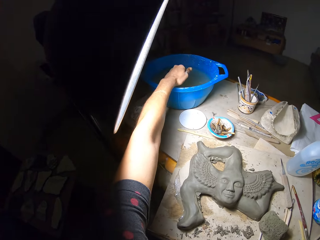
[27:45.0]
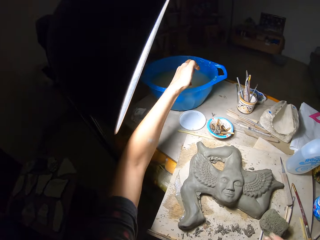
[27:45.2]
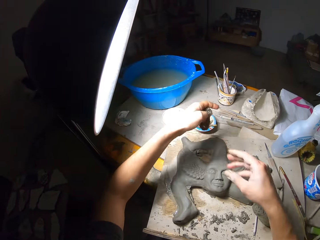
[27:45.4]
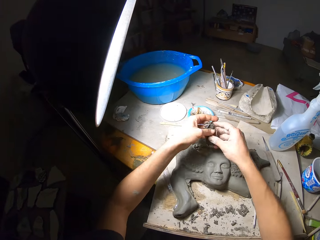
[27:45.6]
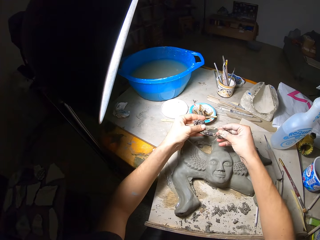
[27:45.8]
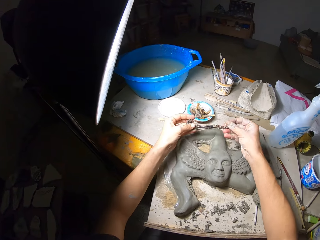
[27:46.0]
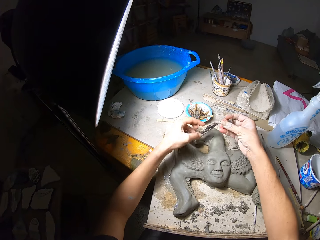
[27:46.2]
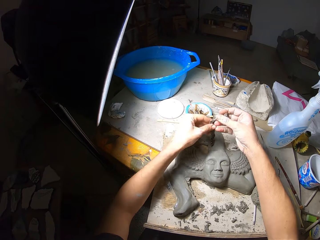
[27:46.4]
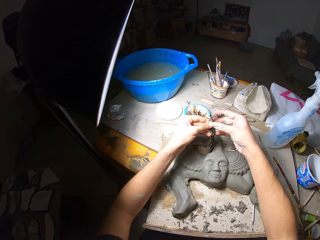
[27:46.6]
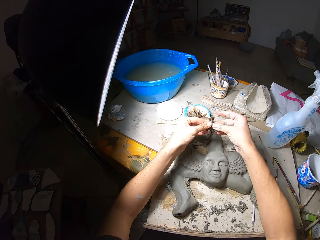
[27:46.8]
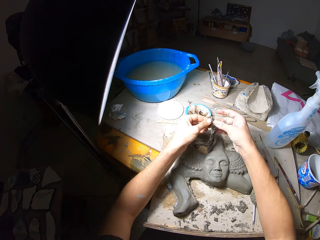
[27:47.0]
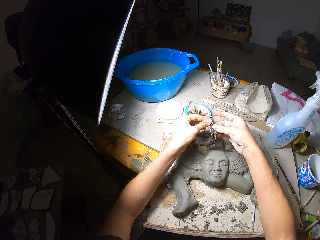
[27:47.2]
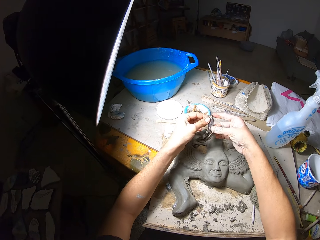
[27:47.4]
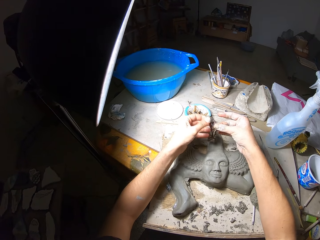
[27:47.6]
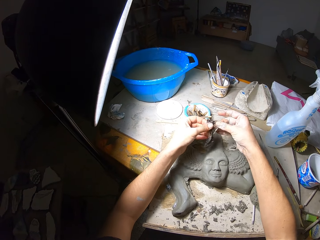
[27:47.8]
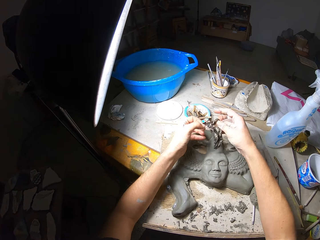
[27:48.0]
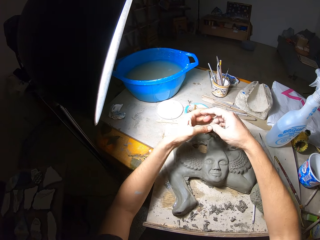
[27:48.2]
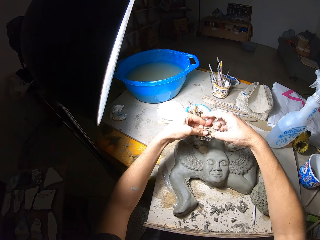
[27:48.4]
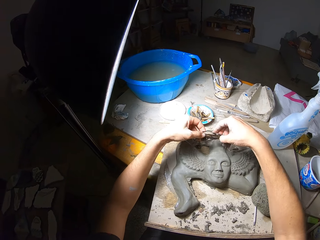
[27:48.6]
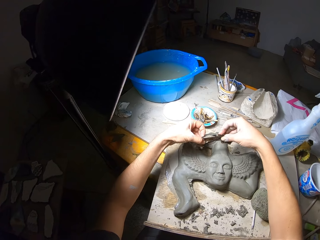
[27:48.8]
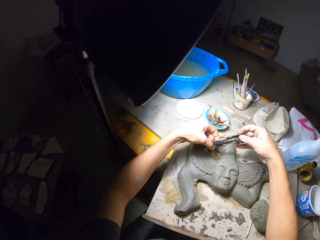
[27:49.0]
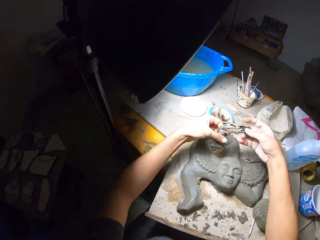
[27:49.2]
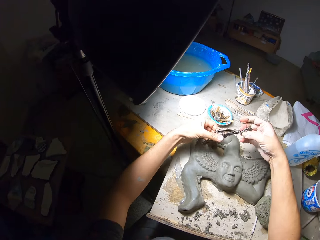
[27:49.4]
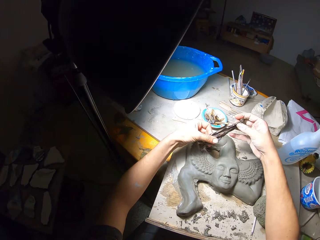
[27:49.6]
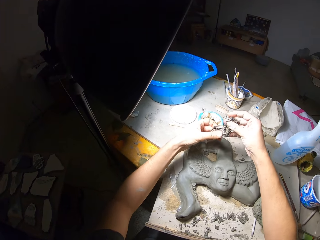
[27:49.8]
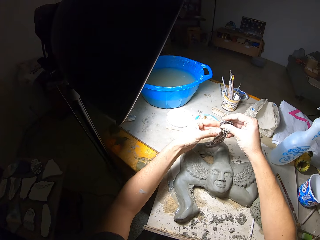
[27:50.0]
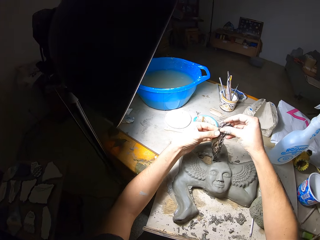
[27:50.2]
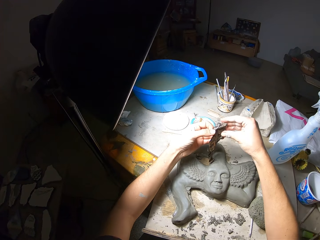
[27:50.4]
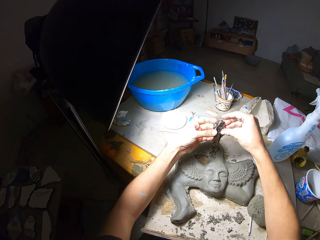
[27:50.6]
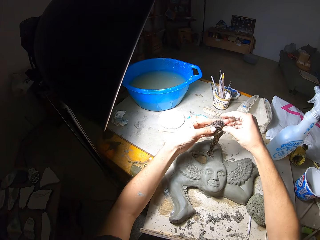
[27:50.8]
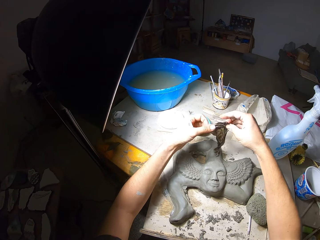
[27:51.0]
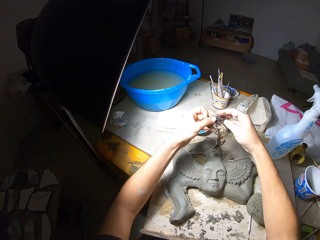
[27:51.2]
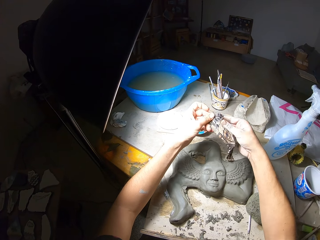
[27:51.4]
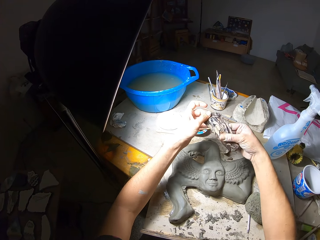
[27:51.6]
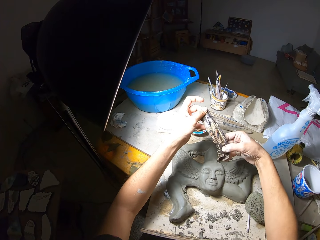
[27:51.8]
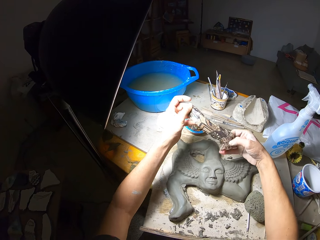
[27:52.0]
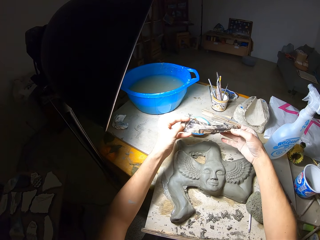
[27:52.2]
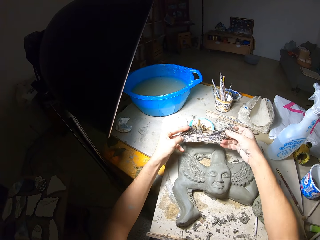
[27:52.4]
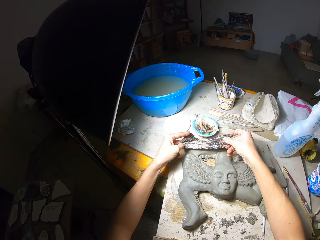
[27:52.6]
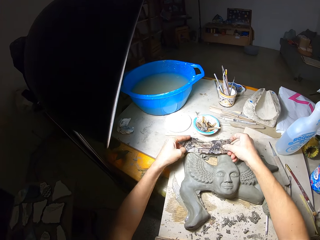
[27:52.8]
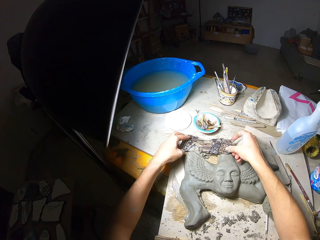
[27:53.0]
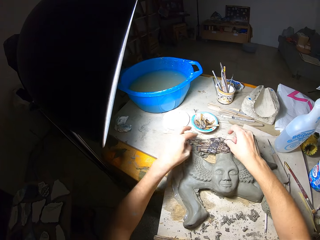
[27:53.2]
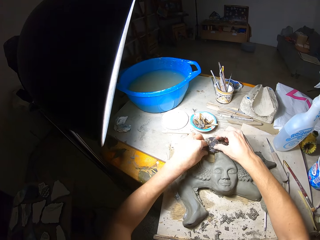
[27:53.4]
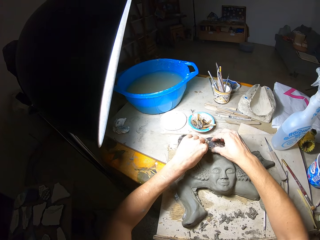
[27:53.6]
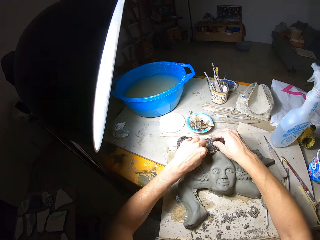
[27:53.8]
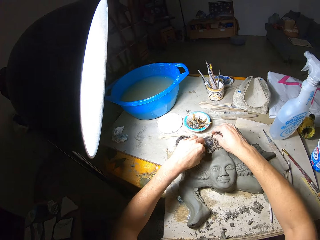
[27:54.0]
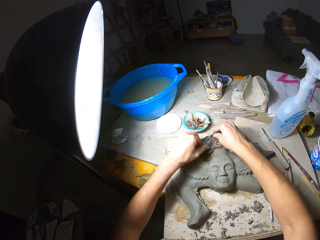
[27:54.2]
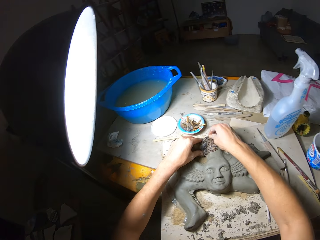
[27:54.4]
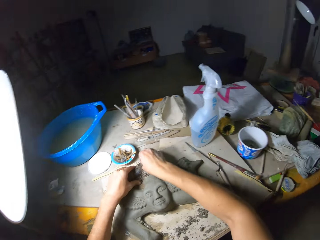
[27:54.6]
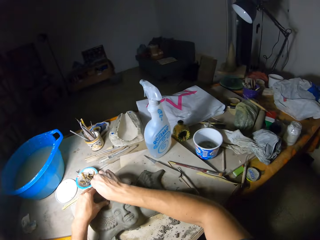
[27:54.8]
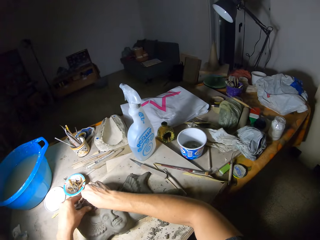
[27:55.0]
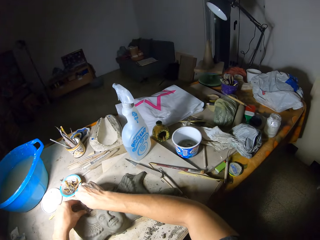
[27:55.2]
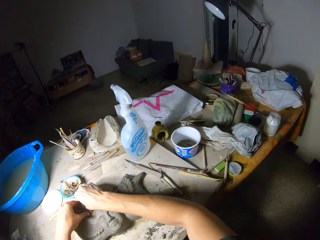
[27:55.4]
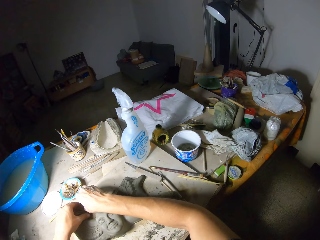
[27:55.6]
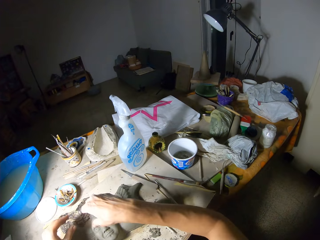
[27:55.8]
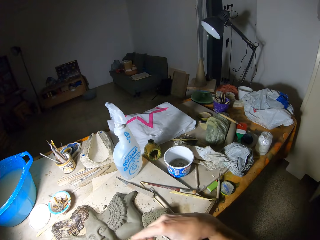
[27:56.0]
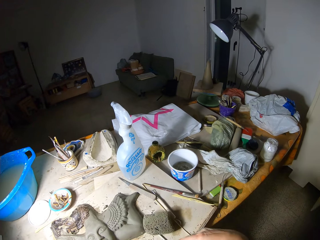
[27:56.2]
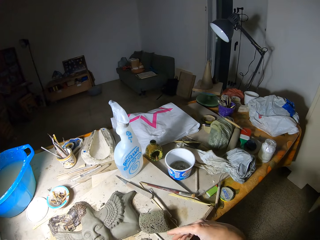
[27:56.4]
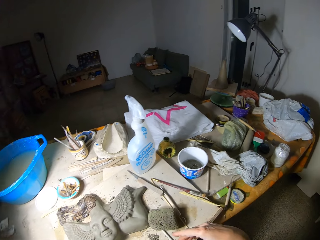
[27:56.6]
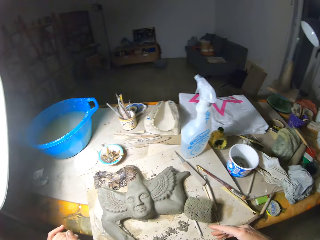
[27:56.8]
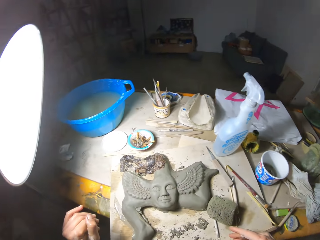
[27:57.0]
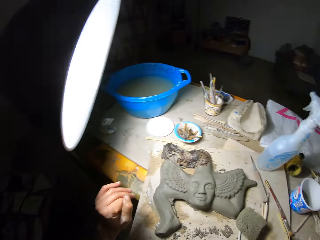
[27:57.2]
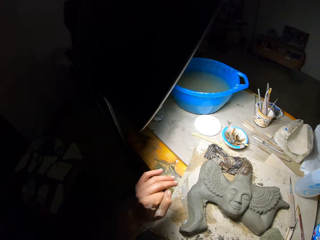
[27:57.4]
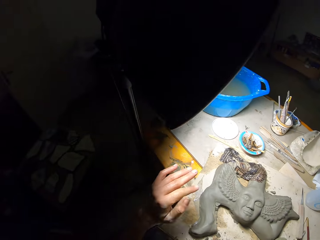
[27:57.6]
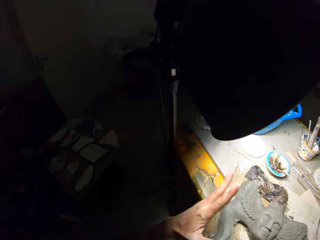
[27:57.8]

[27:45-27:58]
The camera wearer straightens the cloth with both hands. They place the cloth on the sculpture with both hands. They look around.

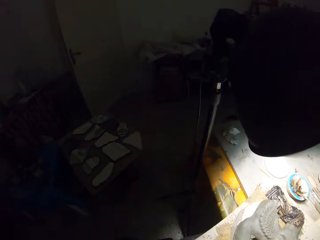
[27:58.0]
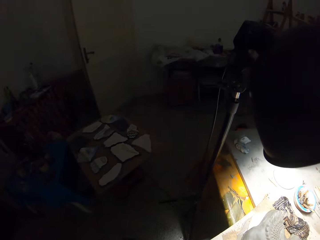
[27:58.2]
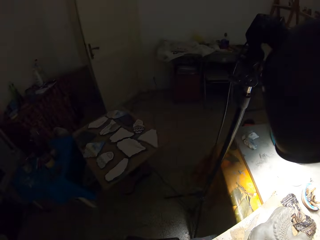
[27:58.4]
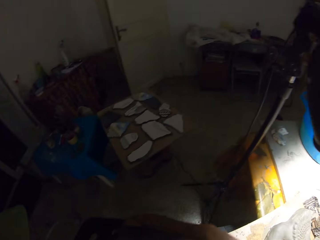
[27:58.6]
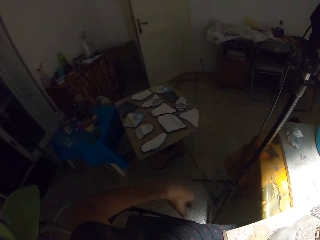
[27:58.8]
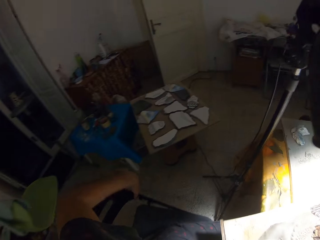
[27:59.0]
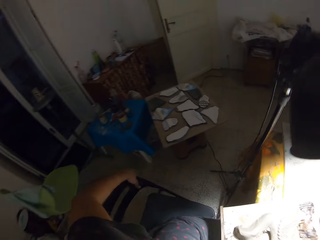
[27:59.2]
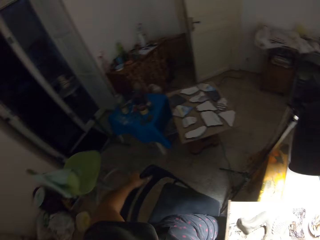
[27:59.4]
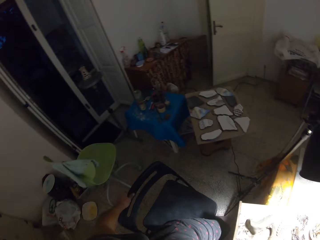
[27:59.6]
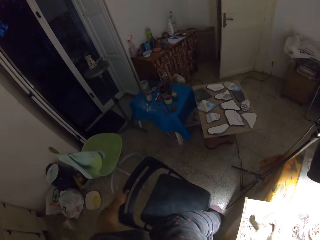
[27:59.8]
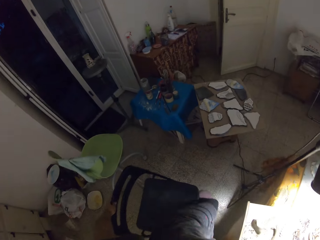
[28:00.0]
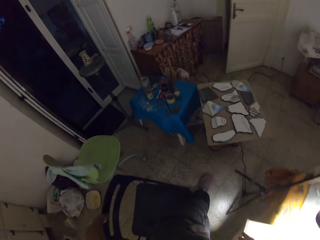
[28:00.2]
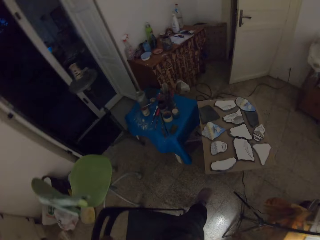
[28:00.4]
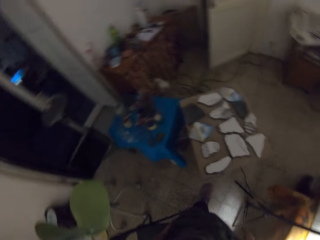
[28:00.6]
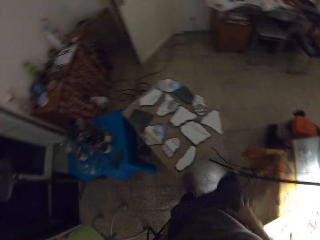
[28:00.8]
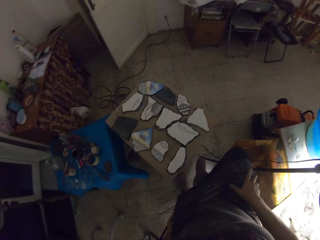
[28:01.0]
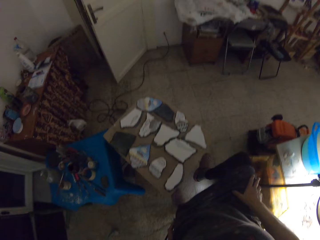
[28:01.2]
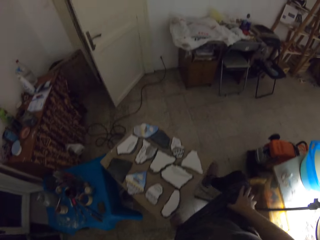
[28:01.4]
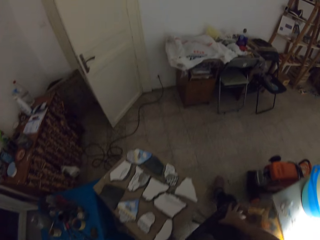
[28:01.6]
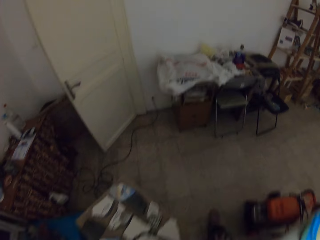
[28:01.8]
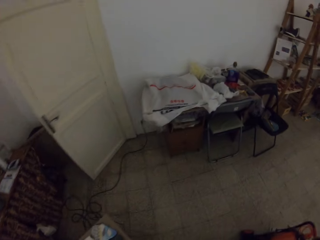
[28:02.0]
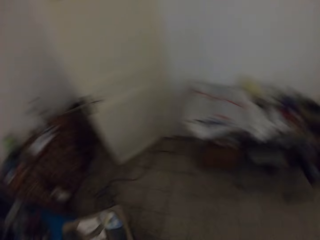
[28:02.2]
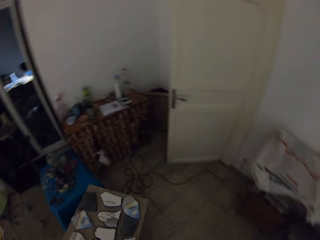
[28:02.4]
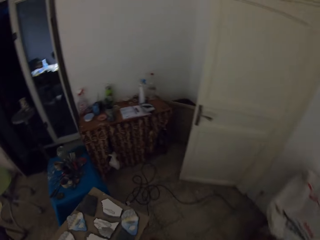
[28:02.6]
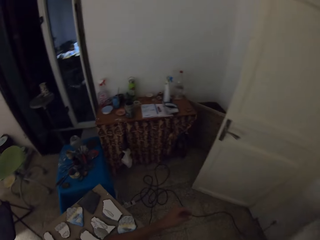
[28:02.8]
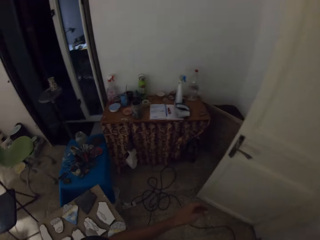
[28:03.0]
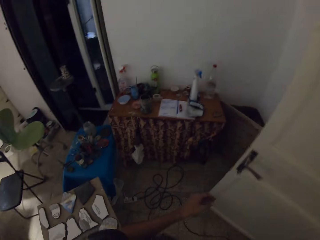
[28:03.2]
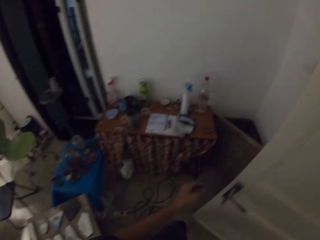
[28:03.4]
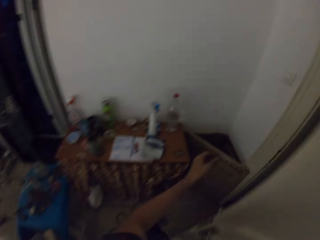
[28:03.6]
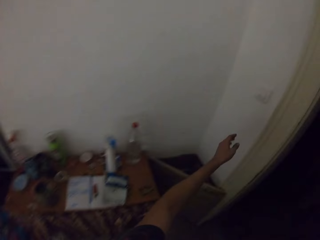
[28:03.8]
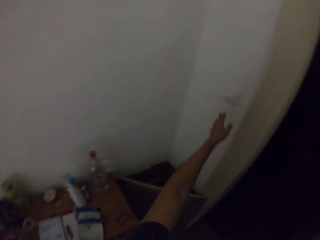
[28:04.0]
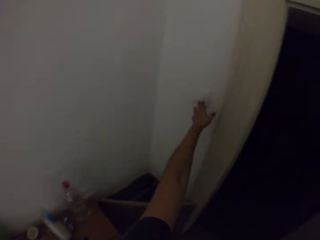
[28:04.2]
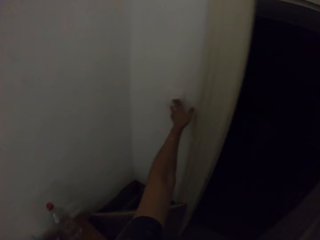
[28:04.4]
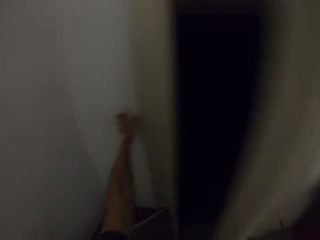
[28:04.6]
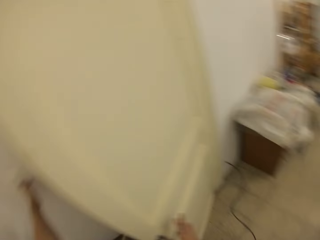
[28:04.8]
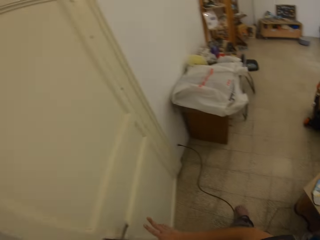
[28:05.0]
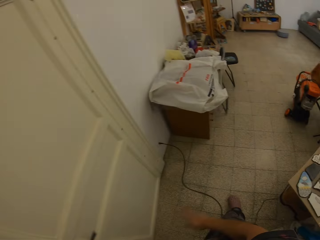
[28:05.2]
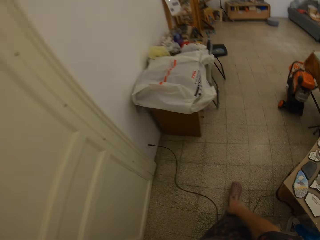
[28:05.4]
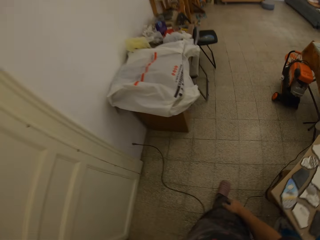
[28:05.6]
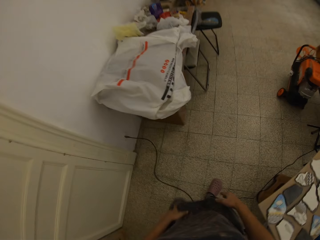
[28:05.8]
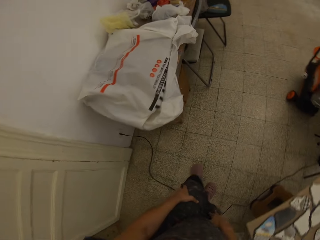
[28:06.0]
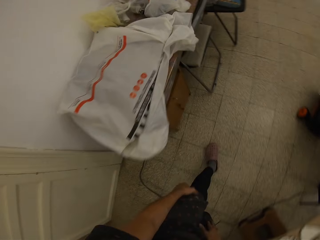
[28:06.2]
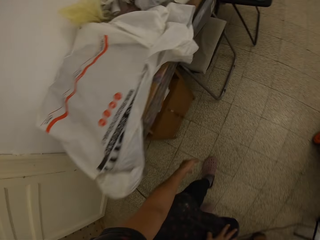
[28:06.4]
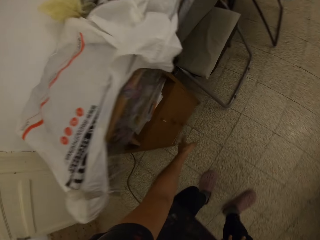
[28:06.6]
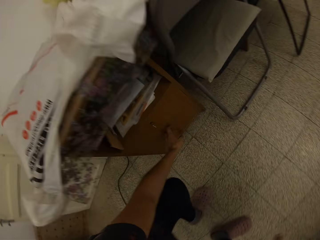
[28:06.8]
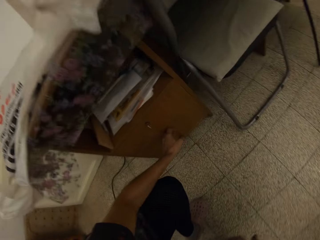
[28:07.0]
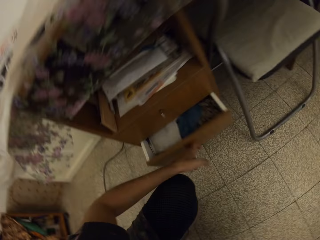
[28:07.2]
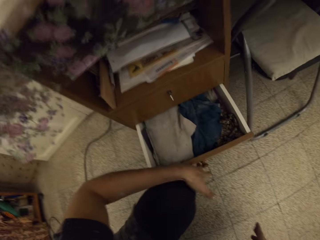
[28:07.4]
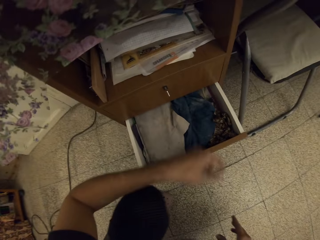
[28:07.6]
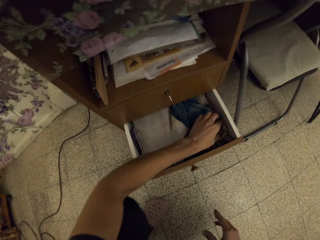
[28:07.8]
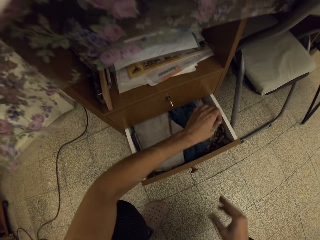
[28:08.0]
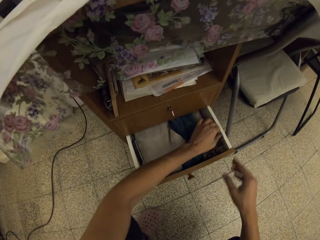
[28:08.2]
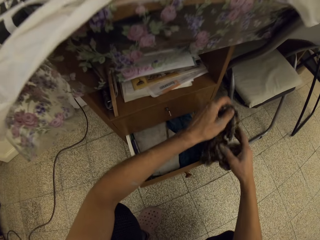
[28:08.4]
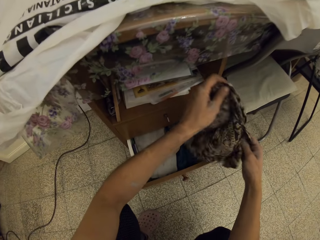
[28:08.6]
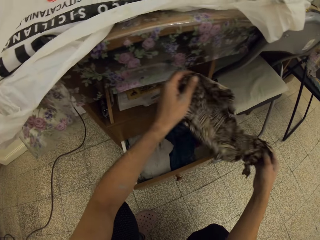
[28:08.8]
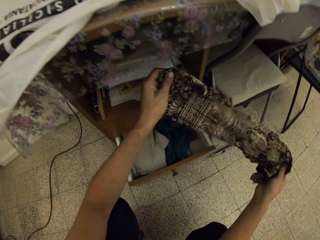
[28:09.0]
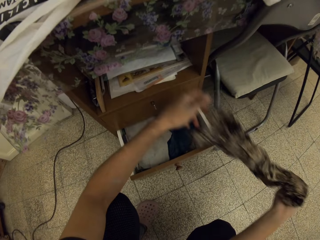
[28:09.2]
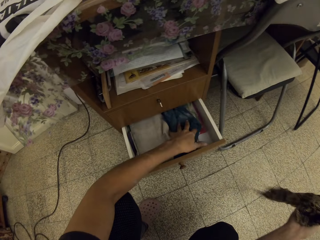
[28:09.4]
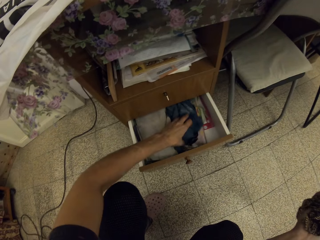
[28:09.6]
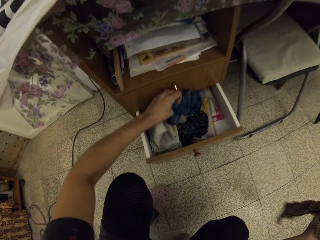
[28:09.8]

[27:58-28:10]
The camera wearer stands from a chair and moves the chair with her left hand. She walks to a switch. She turns on the switch with her left hand. She walks to a drawer. She bends down. She opens the drawer with her left hand. She picks up a second cloth from the drawer with her left hand. She holds the second cloth with both hands.
